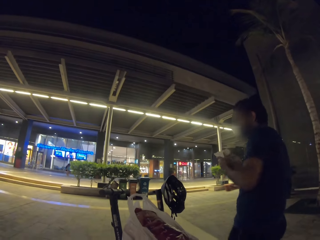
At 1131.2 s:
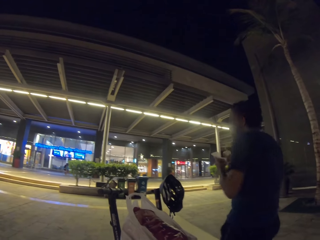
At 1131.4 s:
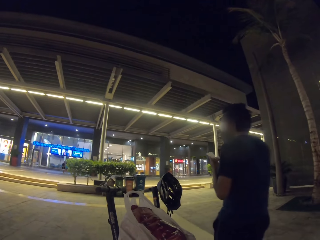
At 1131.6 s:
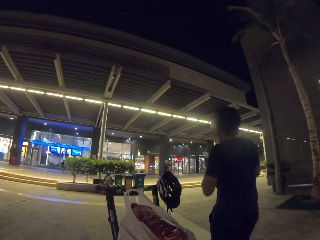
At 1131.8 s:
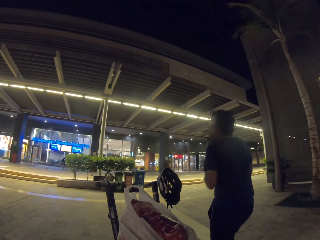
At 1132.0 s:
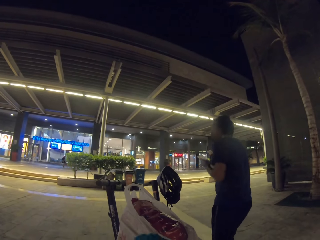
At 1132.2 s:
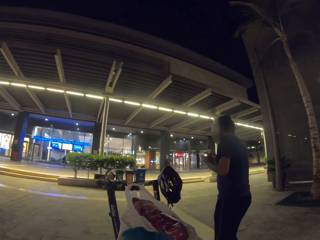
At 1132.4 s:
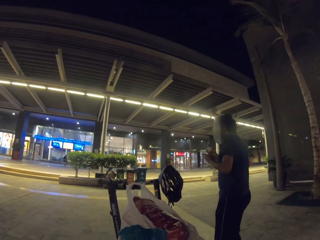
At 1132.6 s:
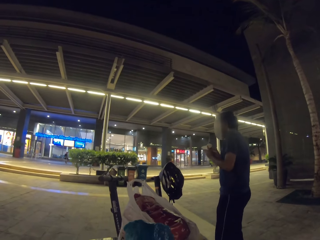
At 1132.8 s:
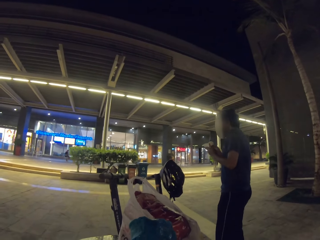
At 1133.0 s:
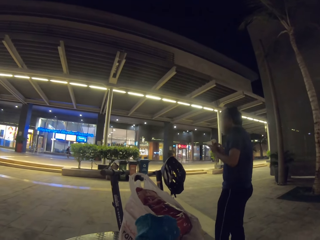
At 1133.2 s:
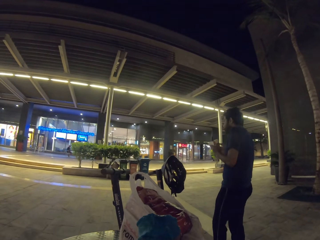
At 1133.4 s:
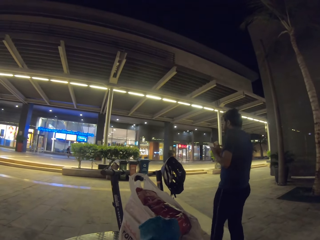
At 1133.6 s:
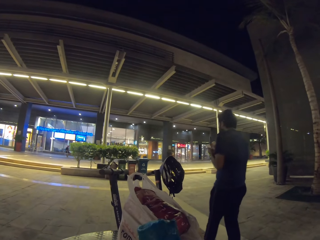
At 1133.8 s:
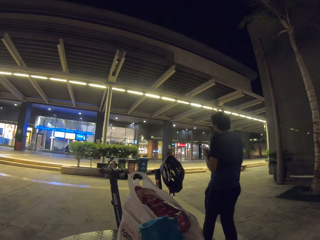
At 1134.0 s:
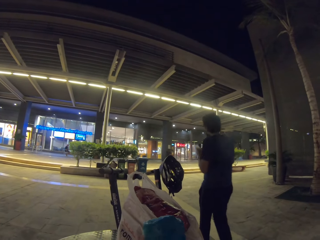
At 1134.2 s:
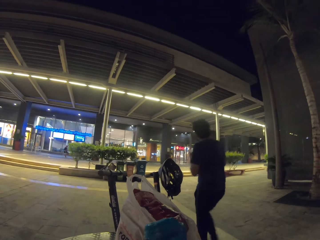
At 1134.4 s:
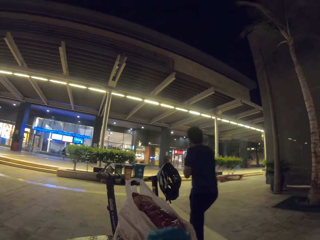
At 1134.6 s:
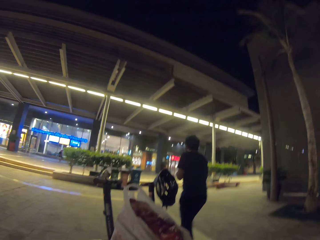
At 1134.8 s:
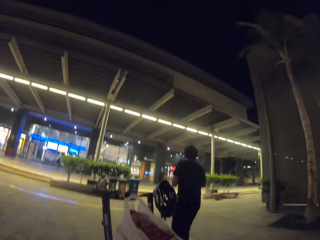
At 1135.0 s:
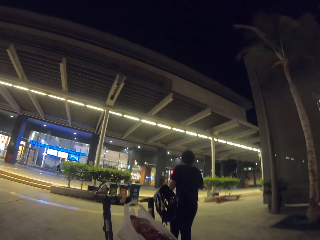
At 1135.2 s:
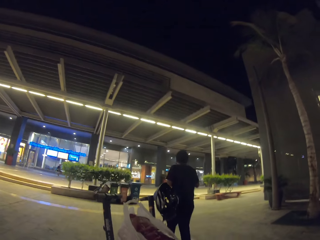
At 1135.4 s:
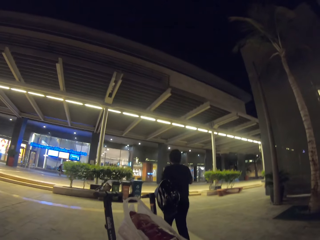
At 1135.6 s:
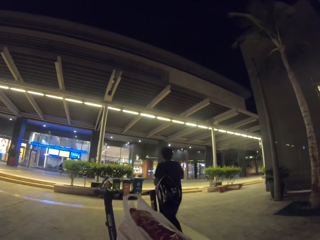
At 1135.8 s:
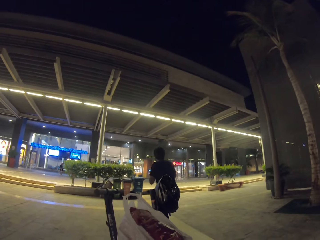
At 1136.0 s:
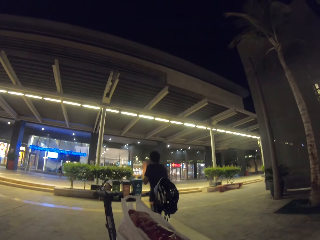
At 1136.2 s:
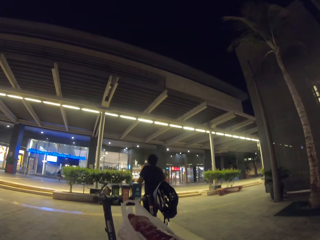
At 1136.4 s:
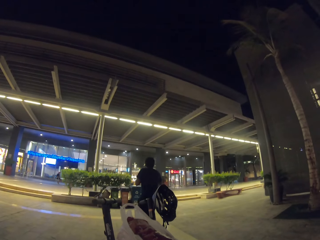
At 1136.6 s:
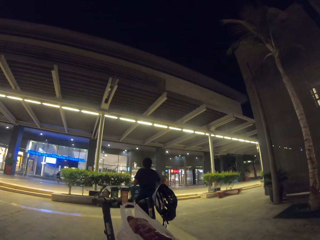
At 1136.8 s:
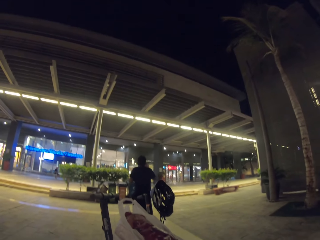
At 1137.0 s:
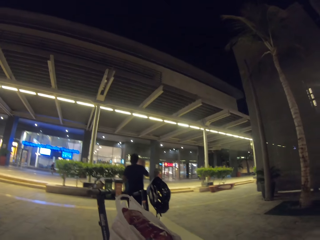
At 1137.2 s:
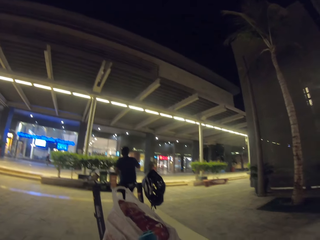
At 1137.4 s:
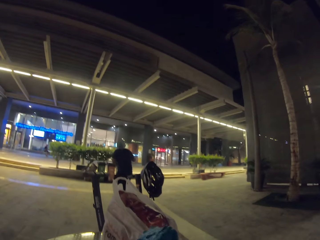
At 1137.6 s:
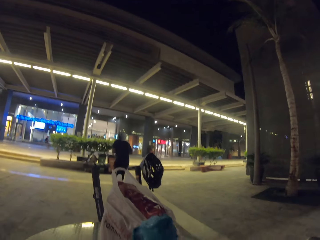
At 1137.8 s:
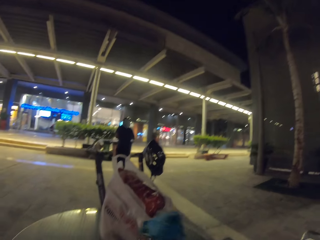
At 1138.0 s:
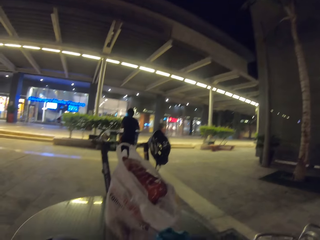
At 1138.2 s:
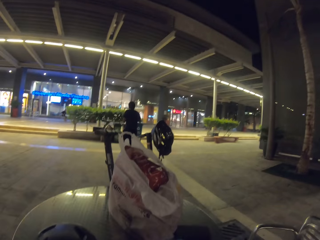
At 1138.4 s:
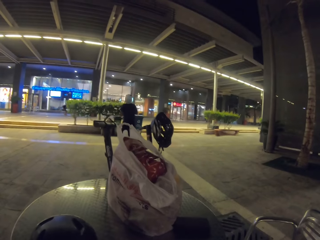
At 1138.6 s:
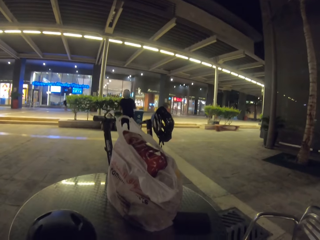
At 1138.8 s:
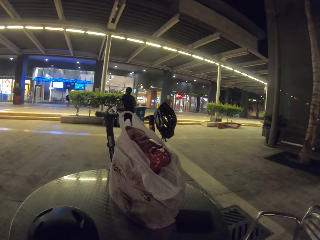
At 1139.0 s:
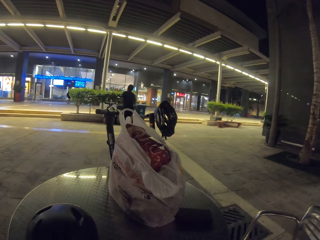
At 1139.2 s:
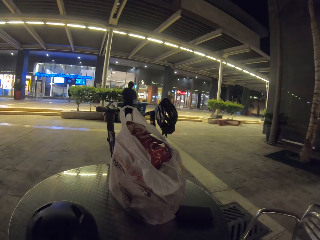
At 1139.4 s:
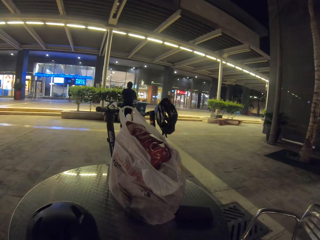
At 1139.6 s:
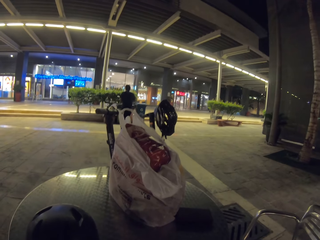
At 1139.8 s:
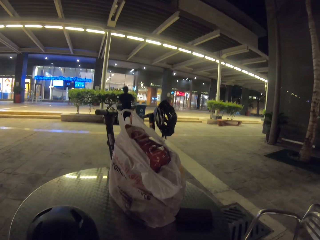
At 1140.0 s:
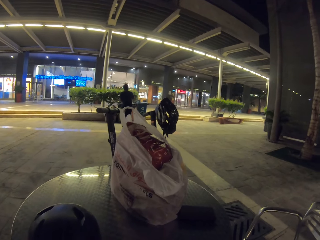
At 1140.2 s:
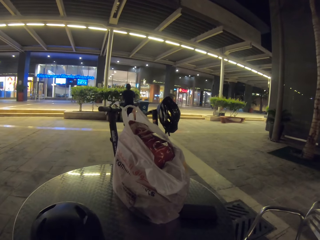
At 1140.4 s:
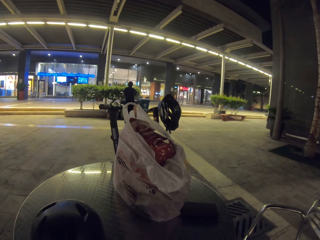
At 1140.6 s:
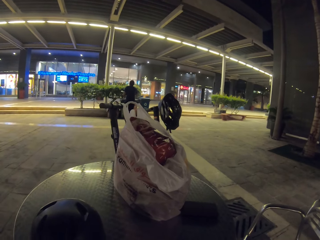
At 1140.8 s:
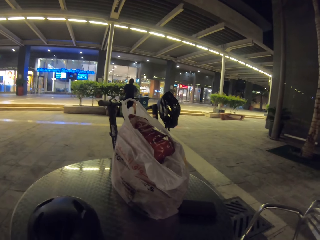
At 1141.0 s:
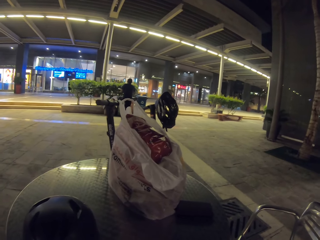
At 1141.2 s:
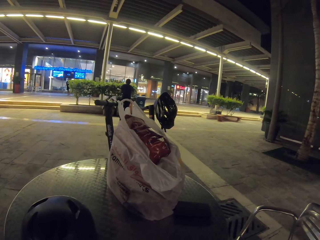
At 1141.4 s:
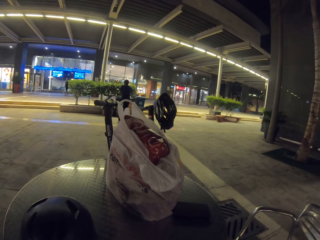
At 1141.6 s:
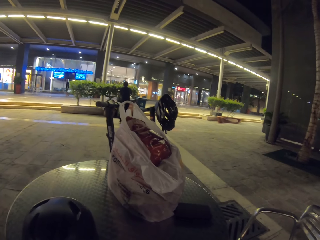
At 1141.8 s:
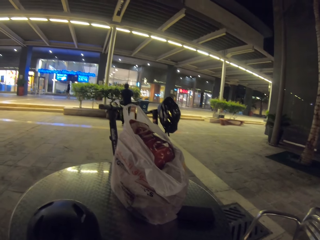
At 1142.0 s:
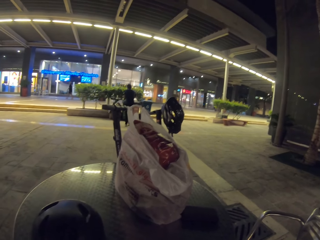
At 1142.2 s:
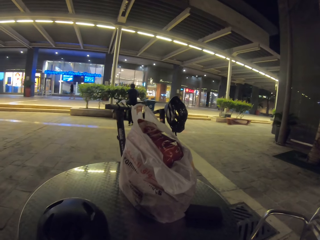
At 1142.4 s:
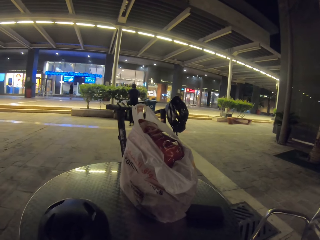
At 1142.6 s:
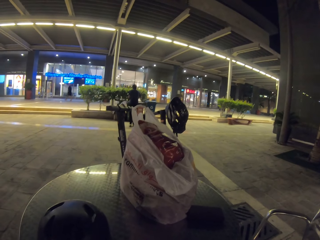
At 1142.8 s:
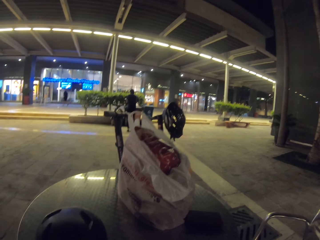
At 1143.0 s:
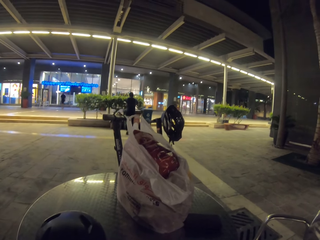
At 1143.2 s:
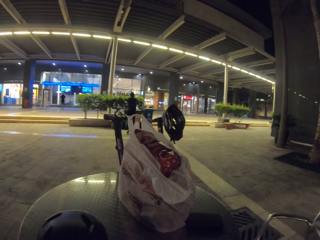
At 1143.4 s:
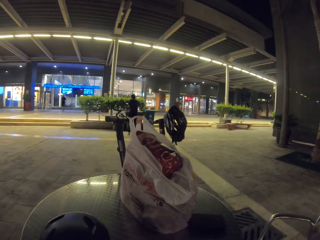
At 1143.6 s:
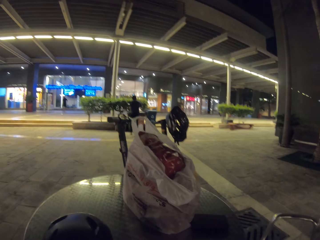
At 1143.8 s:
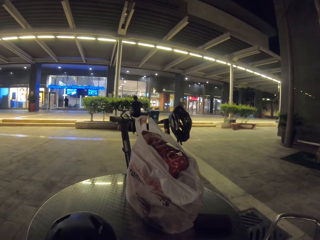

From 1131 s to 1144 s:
A man walks a step. The camera wearer holds ice cream on the hand. They eat the ice cream. They turn the ice cream on the hand. They look around. They eat the ice cream. They look at the man.

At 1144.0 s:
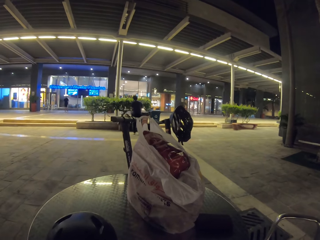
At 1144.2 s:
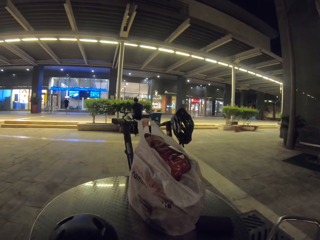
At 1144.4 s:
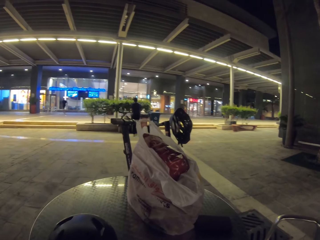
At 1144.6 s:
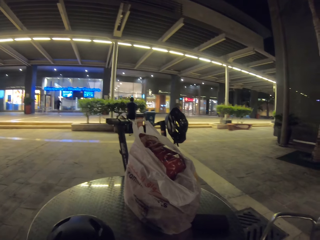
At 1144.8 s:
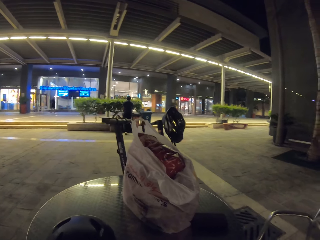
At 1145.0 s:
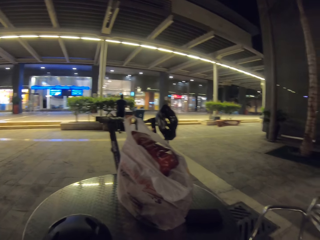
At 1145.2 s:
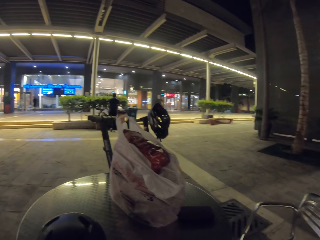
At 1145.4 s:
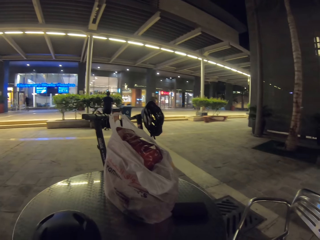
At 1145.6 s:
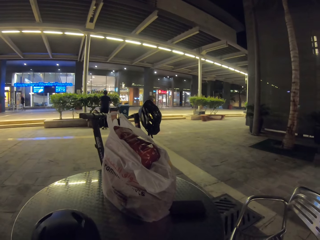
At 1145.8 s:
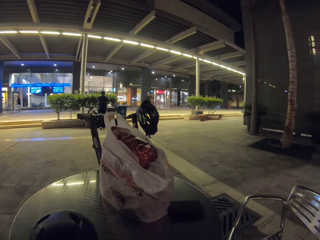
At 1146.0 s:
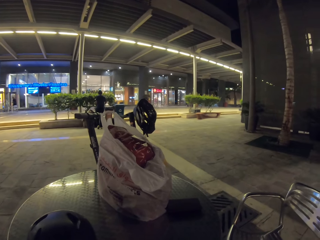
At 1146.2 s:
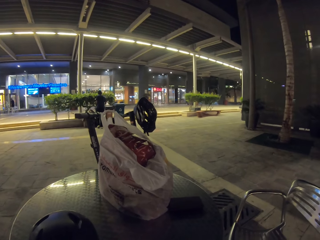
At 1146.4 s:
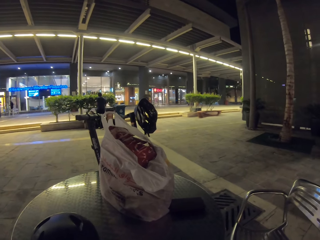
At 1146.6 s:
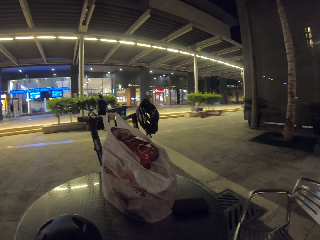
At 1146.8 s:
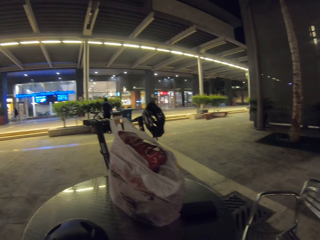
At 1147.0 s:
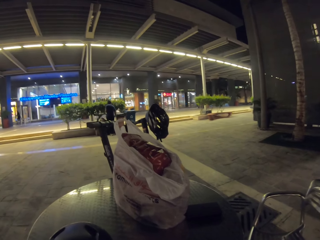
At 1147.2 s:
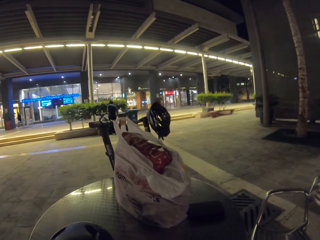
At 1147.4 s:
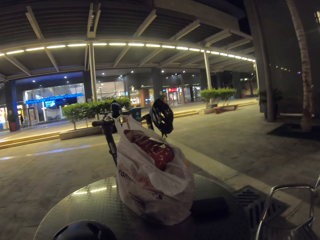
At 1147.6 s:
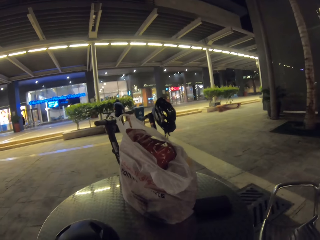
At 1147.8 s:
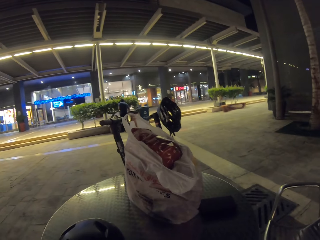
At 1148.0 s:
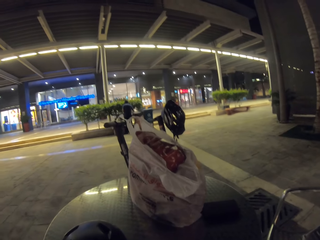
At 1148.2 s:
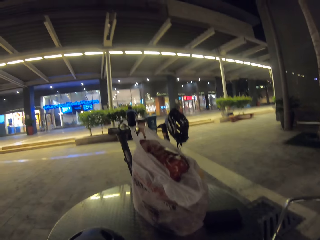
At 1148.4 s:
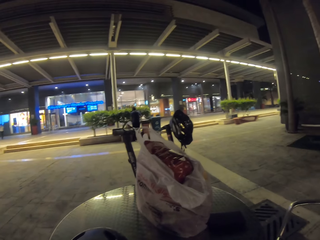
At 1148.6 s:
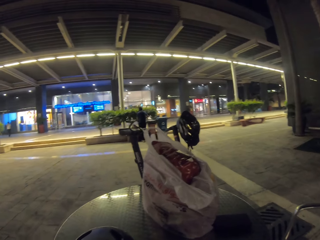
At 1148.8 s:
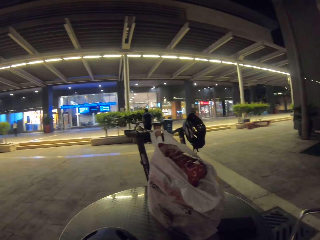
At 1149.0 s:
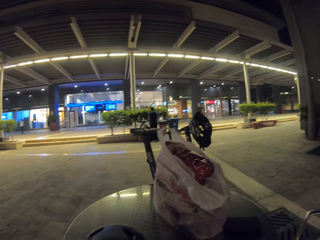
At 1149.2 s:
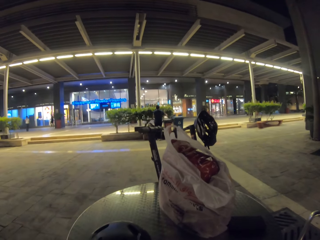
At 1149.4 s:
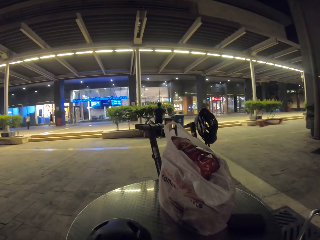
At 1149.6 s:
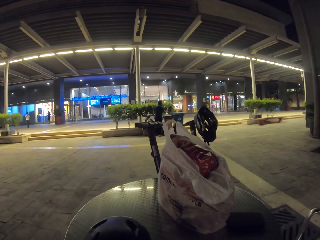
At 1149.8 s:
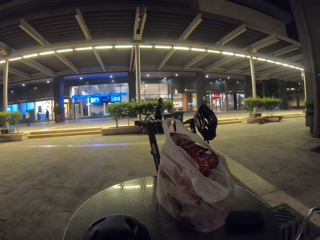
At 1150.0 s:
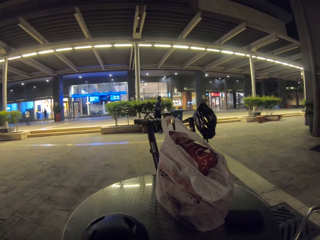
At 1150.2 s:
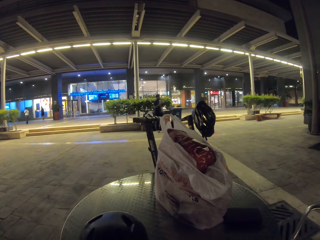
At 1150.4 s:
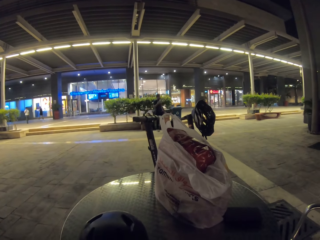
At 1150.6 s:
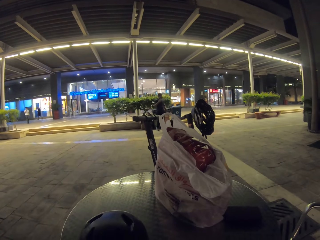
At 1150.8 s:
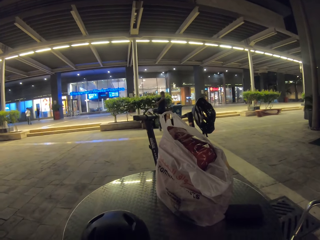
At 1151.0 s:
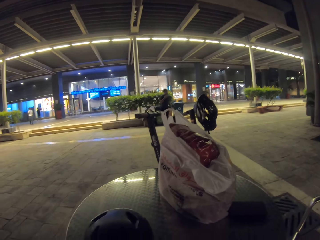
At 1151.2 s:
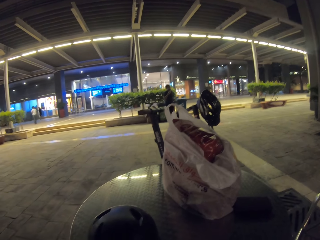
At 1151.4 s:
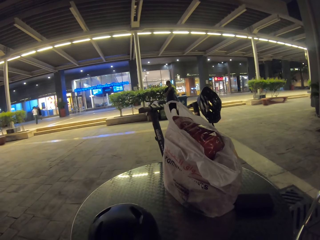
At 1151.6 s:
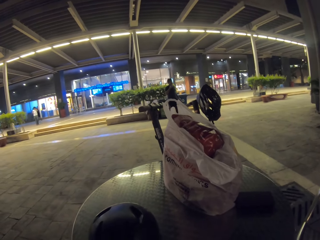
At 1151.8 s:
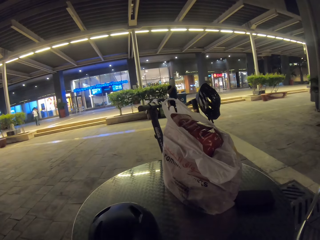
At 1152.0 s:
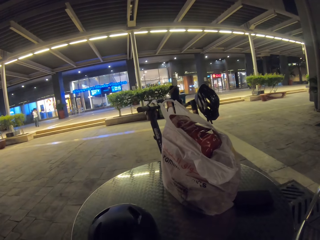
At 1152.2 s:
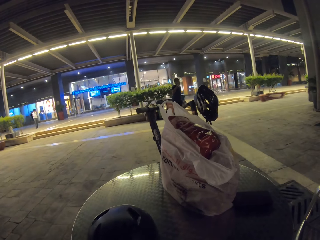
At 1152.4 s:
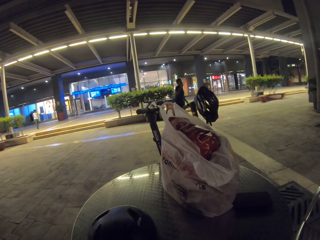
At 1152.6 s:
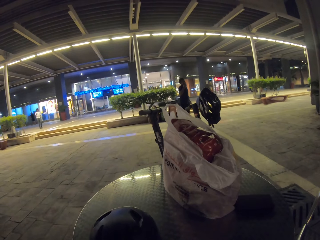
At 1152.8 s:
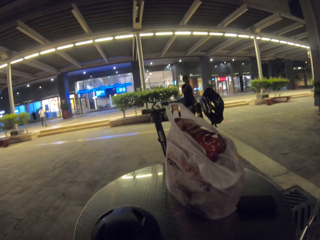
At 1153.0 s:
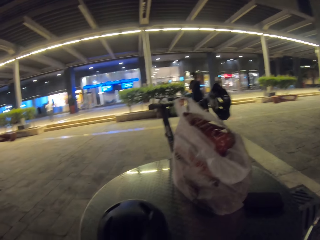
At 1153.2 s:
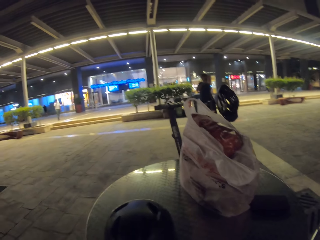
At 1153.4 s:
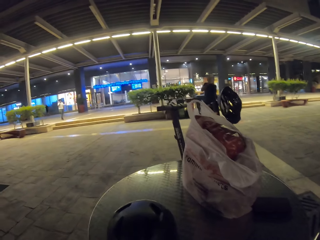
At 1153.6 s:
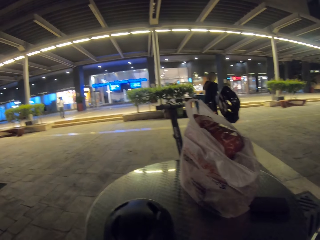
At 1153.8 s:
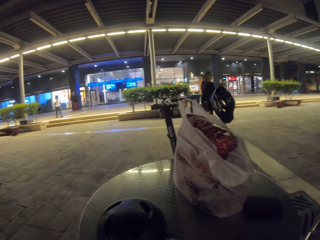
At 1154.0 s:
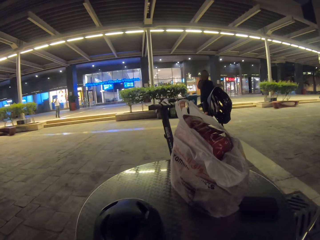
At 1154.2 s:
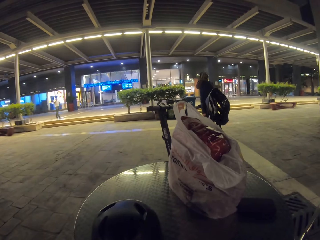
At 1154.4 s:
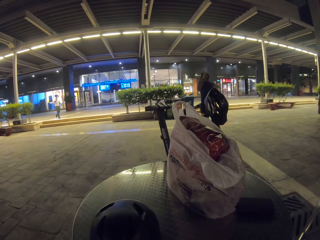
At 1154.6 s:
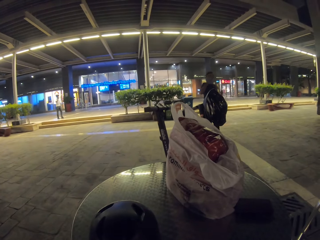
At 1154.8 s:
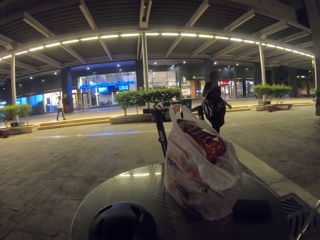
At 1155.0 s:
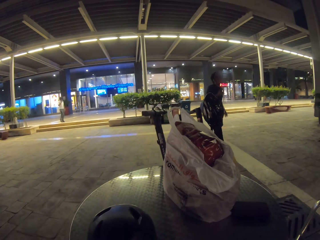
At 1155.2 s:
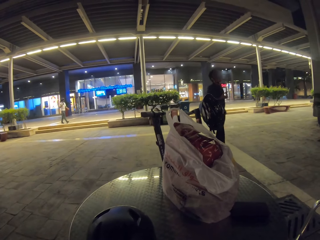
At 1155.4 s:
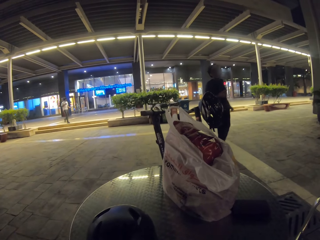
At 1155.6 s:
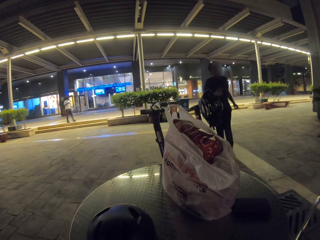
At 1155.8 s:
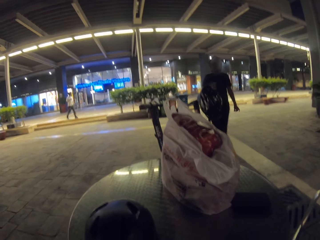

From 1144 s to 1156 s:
A man walks.
